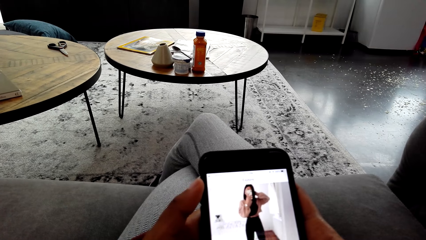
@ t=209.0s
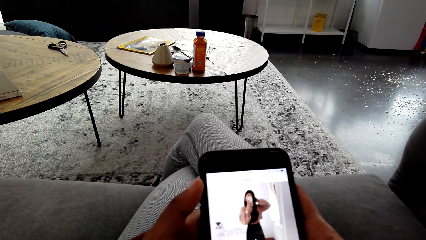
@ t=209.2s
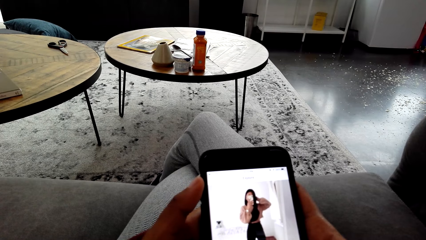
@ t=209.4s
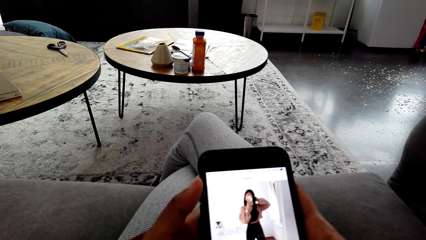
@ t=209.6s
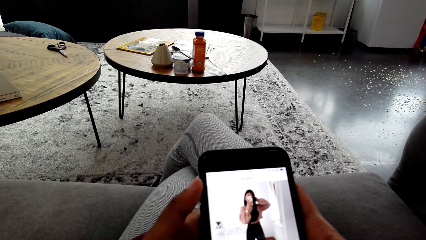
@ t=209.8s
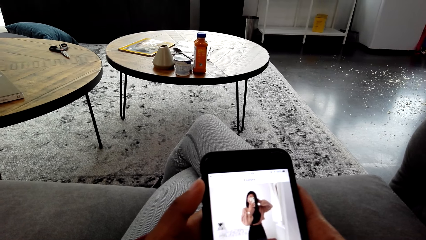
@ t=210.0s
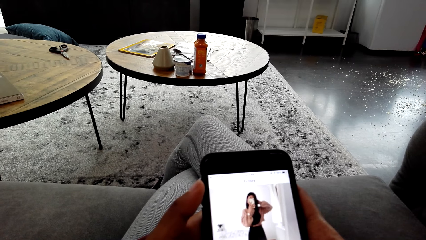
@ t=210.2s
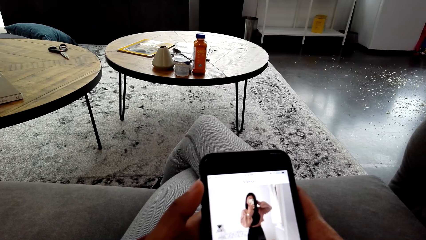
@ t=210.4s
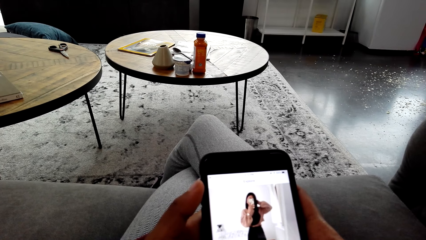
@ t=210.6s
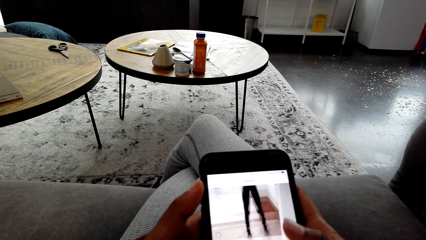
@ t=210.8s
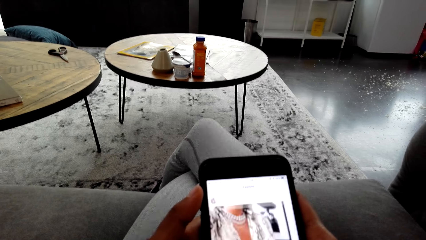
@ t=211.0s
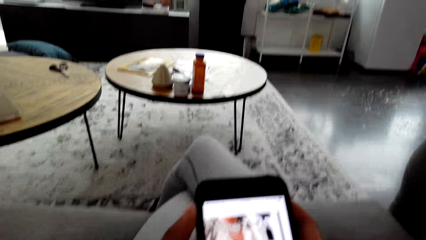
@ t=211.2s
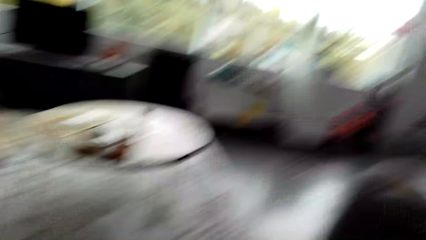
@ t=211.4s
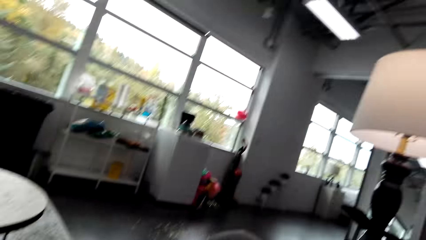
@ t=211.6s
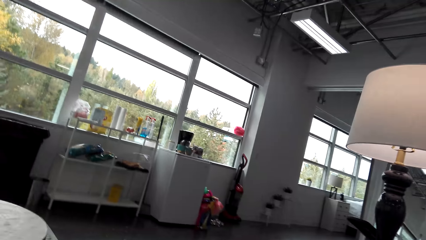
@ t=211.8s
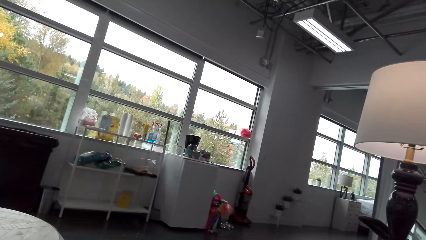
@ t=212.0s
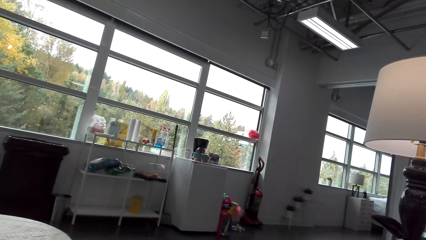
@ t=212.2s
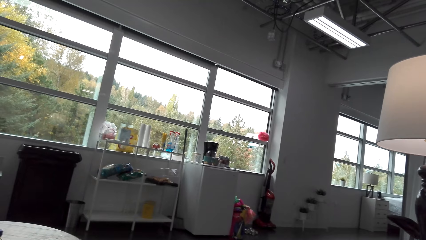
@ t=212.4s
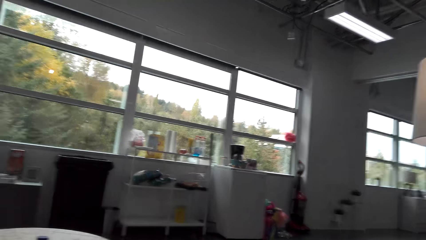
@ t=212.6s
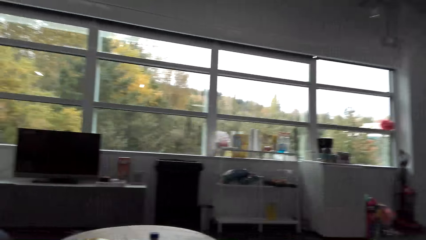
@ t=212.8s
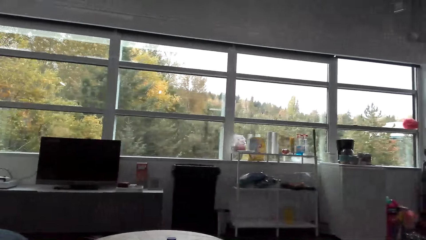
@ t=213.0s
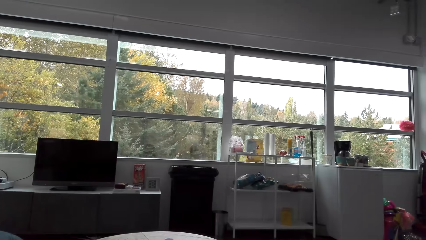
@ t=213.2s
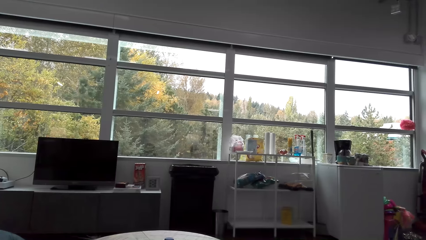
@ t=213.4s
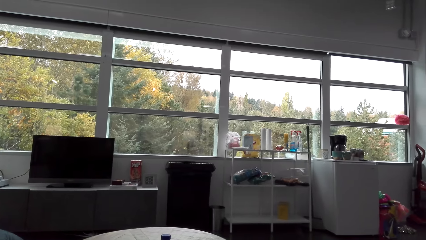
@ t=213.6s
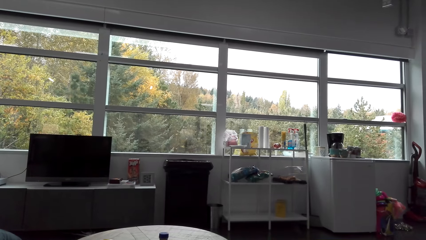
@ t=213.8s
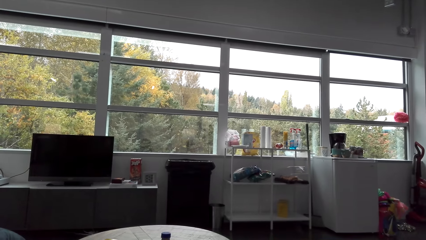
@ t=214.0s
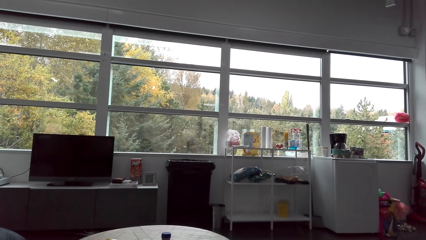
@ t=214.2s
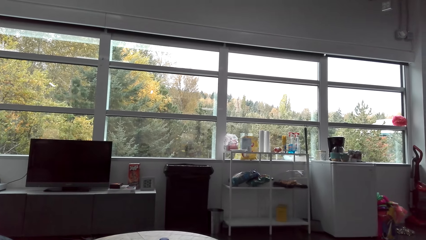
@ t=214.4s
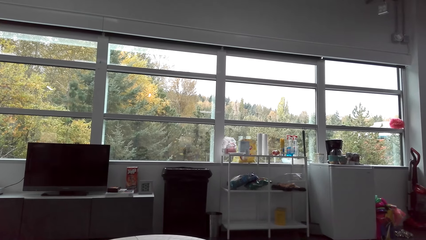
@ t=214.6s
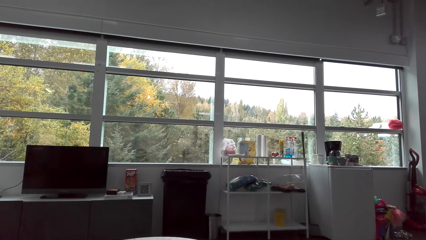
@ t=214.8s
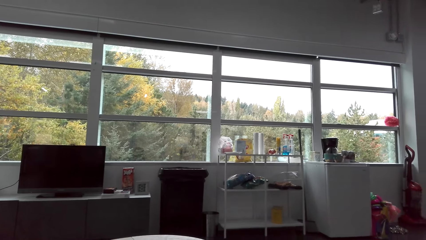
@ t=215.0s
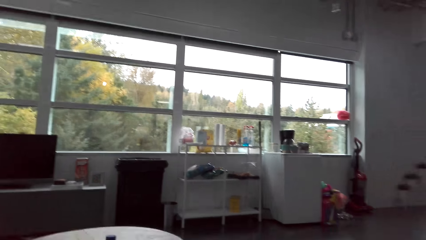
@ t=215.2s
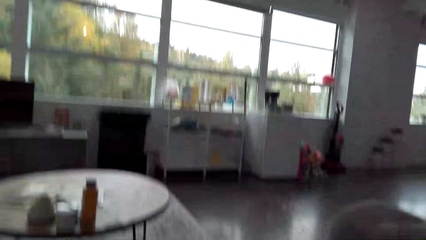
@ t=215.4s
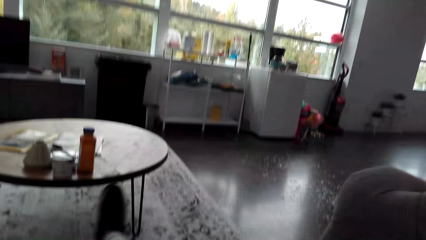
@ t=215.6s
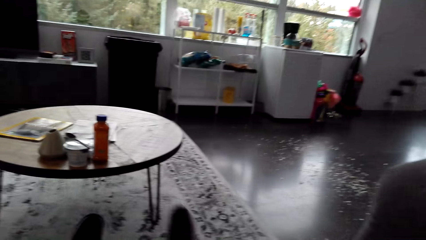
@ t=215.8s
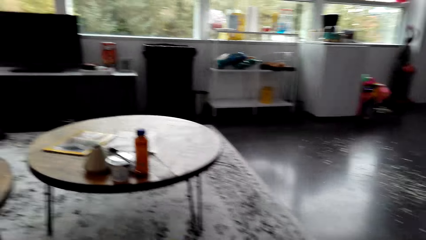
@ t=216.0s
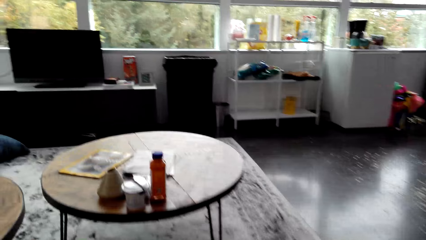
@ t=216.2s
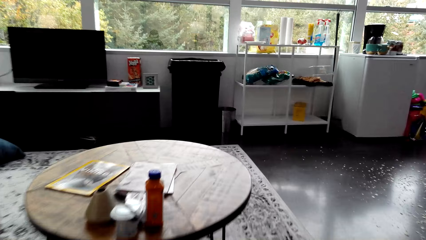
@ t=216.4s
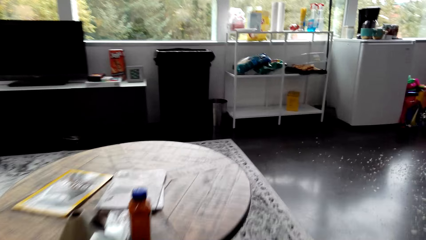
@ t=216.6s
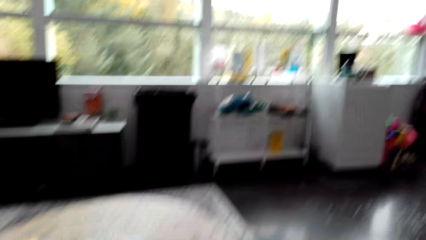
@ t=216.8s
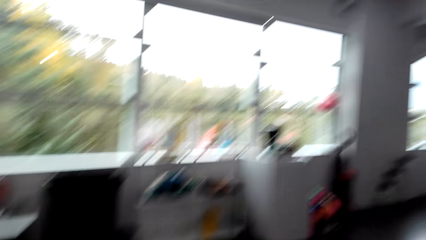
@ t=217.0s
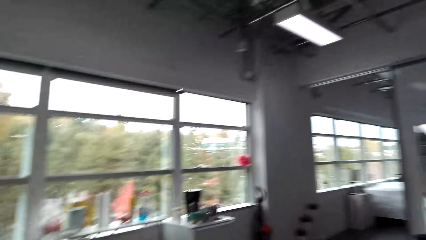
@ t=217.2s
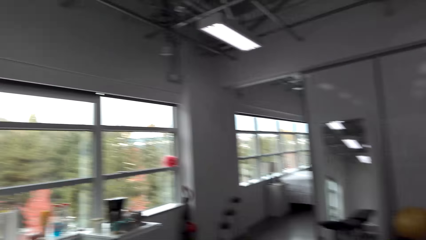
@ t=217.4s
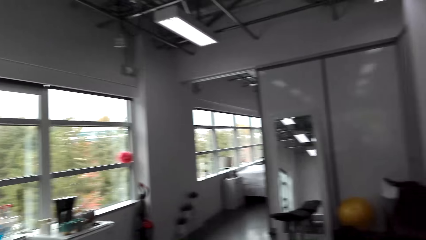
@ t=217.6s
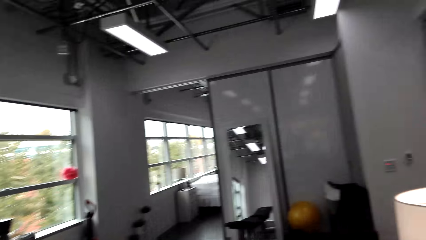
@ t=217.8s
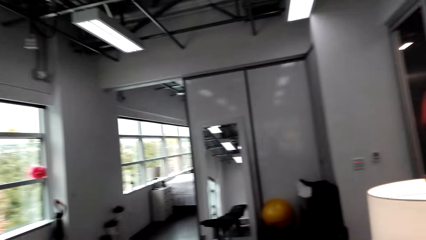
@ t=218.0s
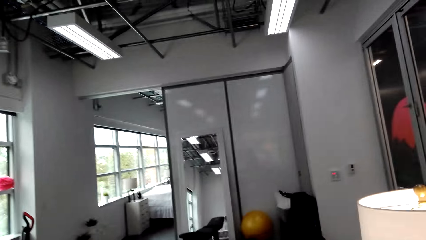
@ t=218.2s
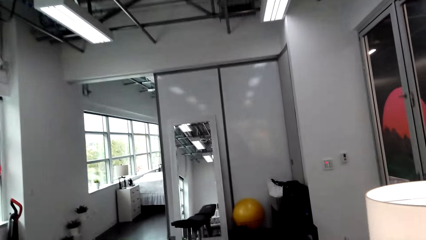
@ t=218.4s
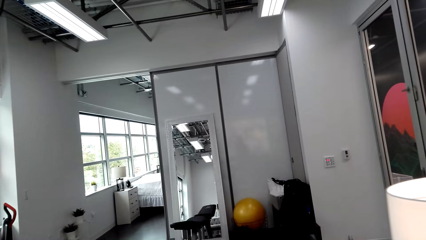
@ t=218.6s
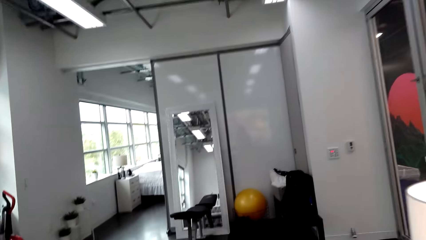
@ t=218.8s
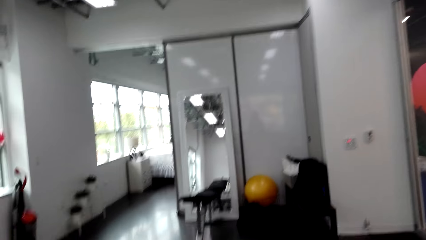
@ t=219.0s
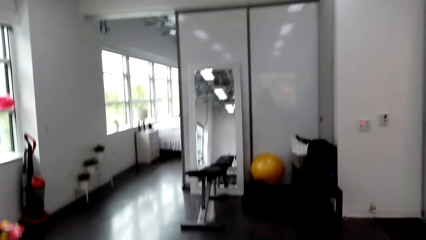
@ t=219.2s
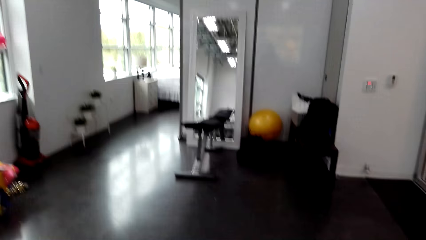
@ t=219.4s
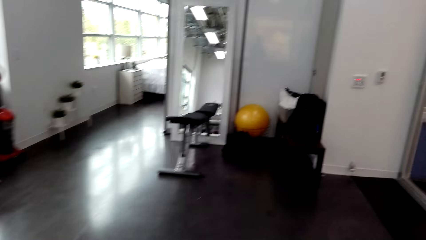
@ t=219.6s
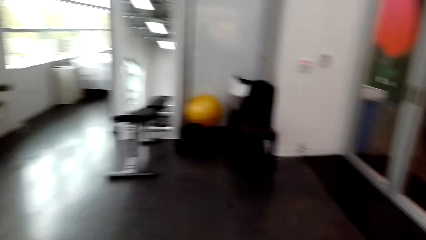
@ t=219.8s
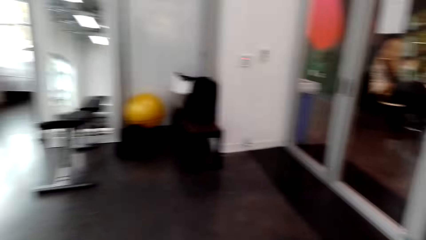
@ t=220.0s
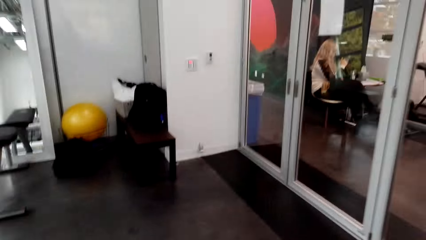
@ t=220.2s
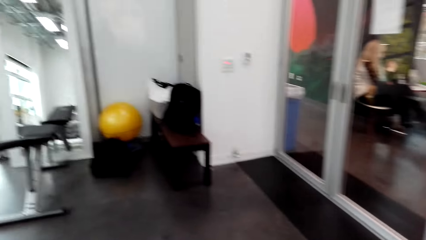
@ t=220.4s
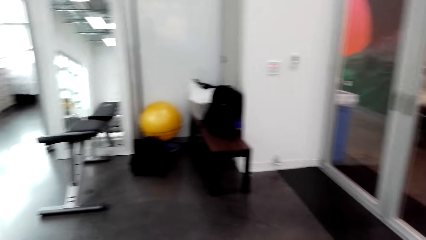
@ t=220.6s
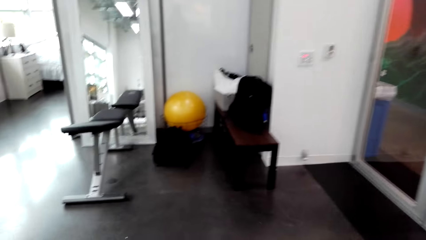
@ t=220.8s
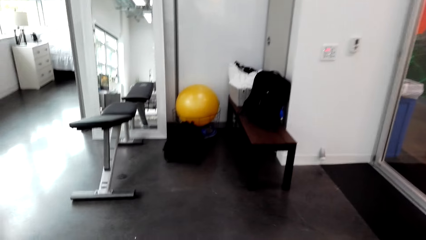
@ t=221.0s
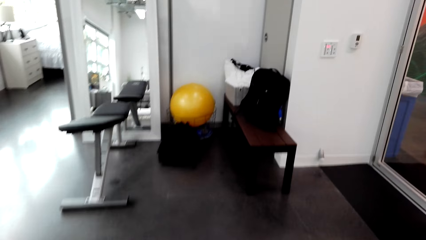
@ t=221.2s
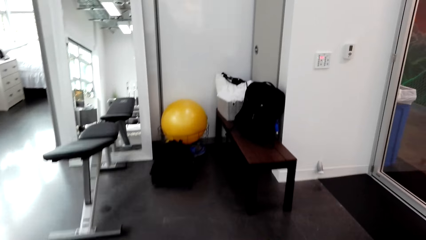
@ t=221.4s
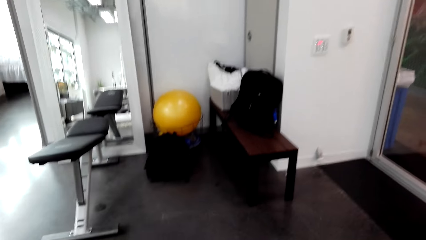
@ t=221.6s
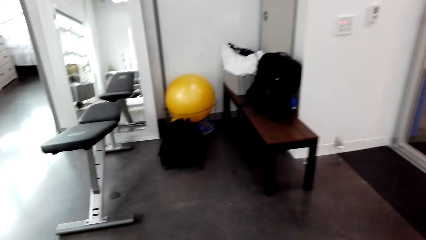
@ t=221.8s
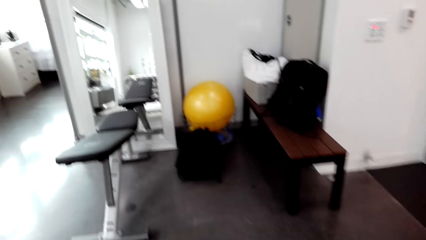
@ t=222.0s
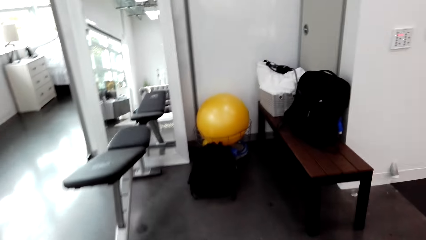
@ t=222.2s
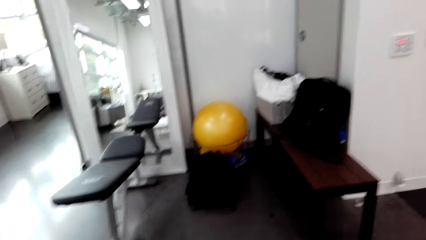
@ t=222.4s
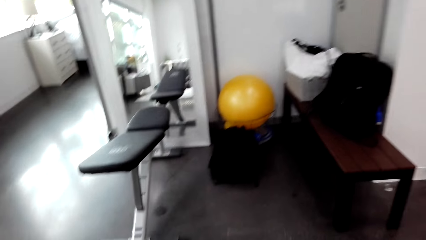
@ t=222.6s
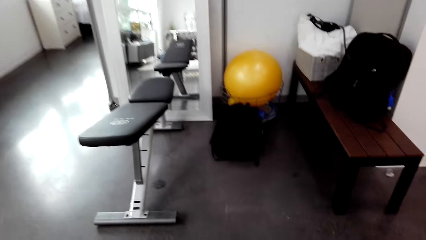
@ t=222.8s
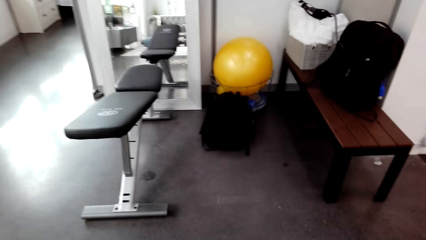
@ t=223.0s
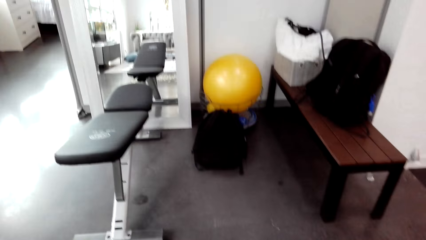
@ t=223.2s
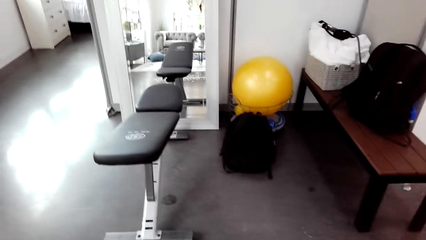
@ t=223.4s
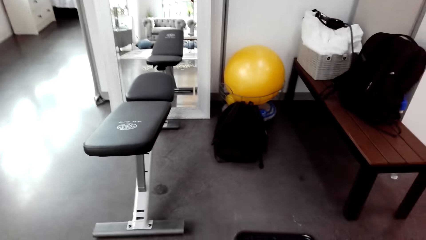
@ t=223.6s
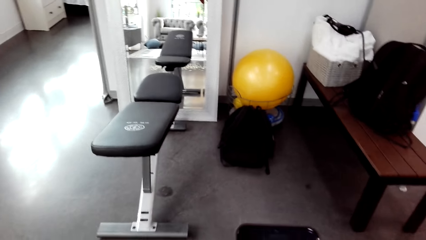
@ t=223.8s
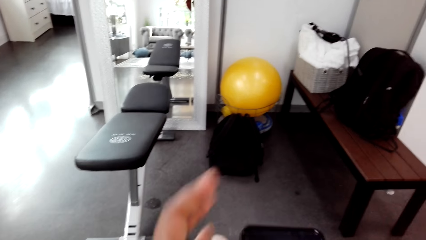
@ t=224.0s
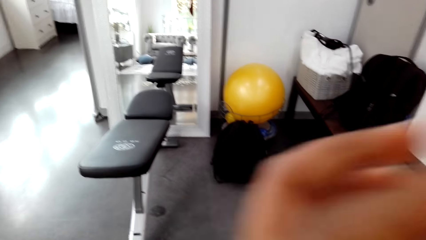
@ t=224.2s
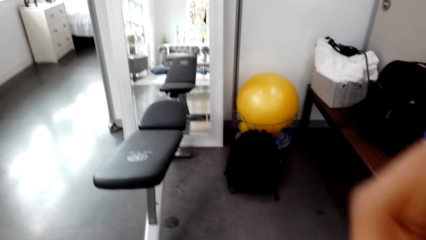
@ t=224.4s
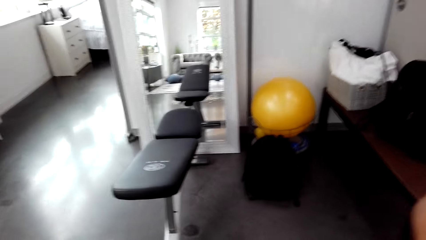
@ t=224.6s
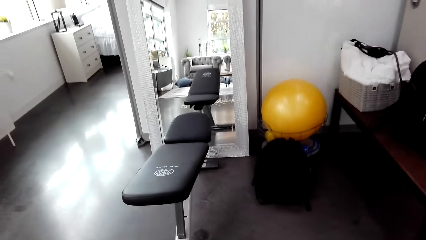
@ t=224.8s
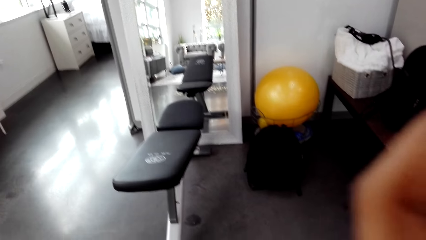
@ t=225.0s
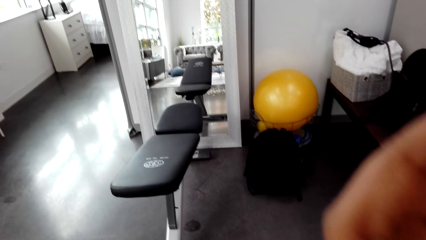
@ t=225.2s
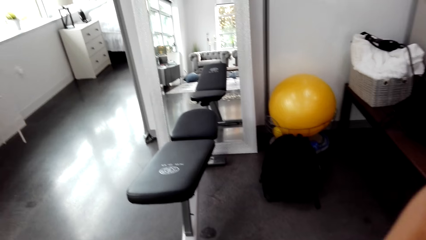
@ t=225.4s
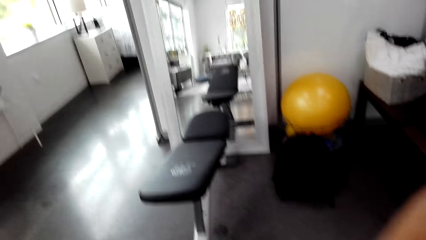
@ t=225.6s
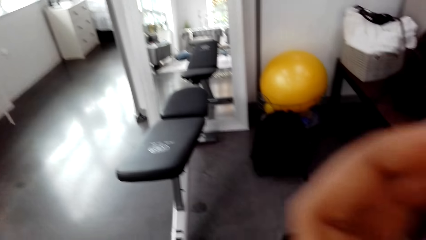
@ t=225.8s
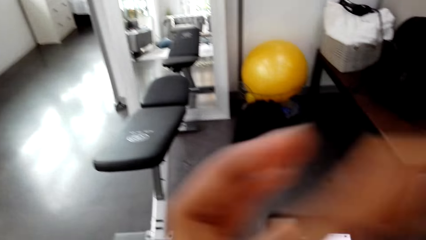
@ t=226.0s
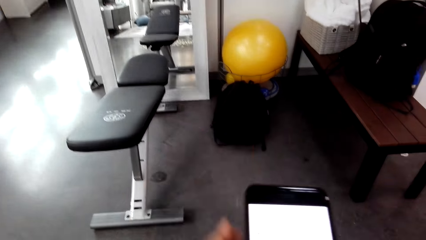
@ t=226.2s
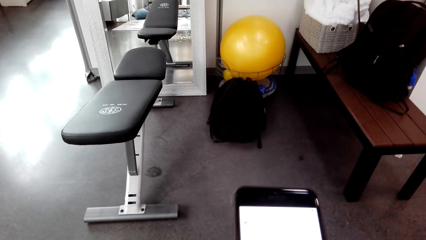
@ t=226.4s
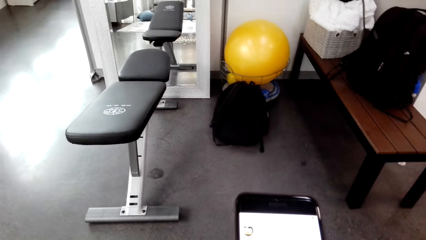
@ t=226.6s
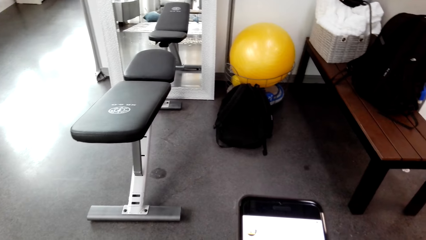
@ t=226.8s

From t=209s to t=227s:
The camera wearer looks around the apartment. They stare at the window. They stand up. They walk around the apartment. They touch herself. They raise a hand.
